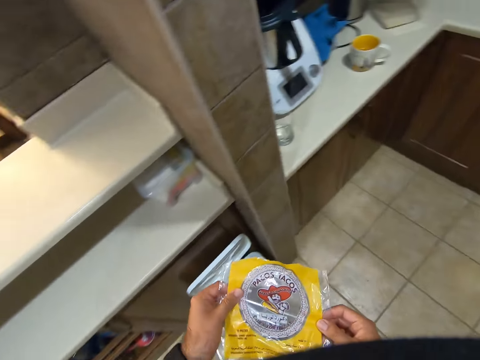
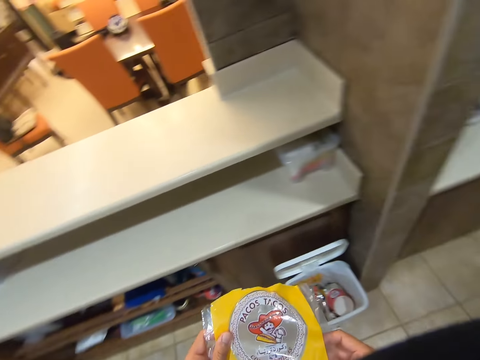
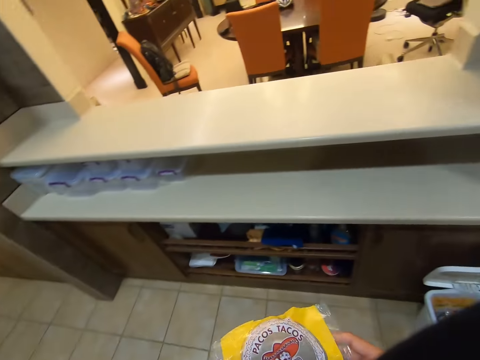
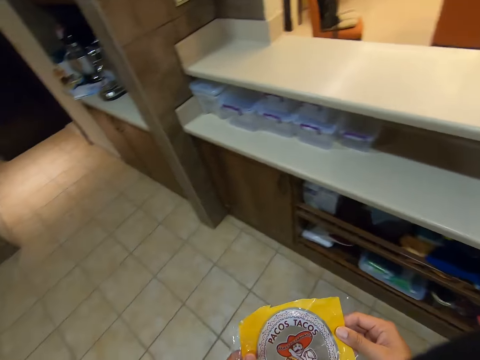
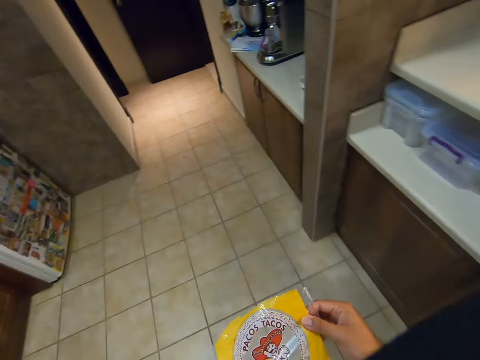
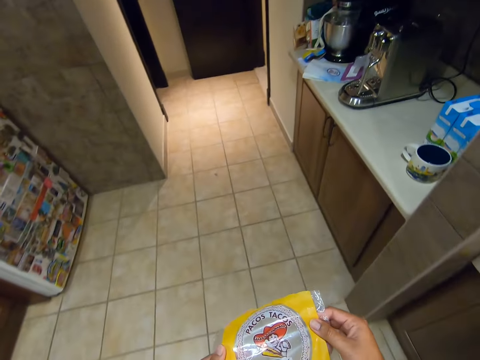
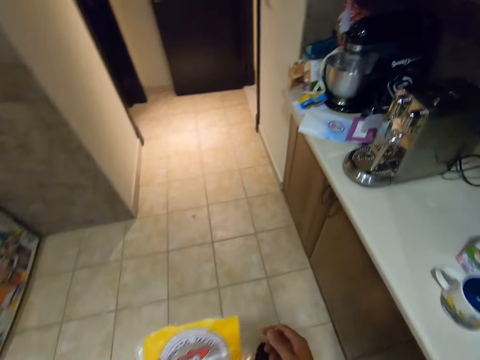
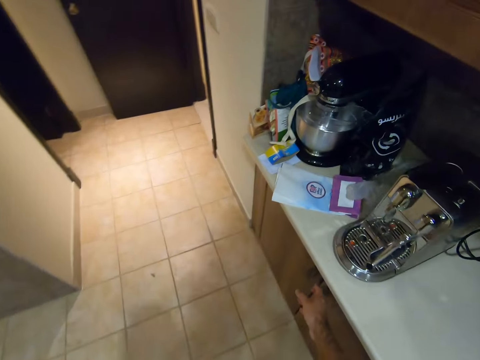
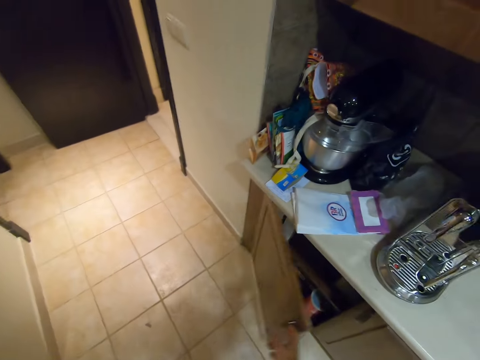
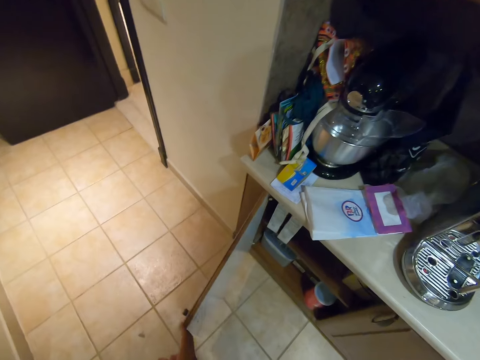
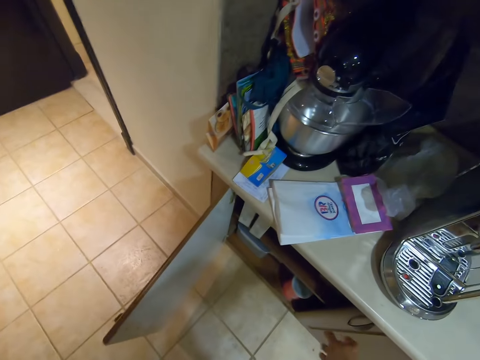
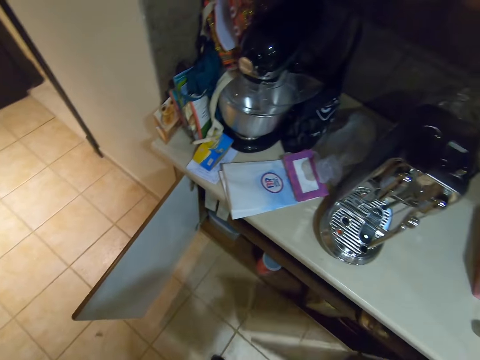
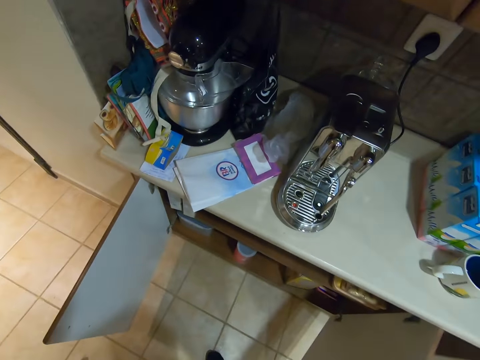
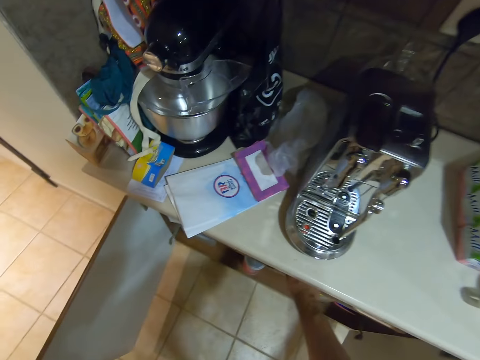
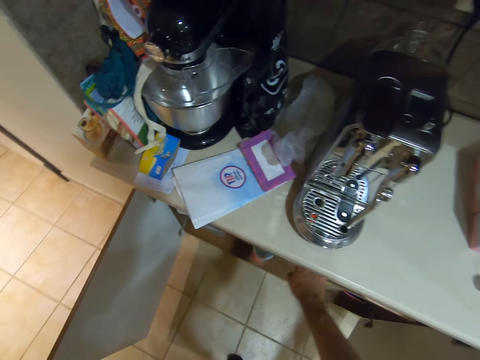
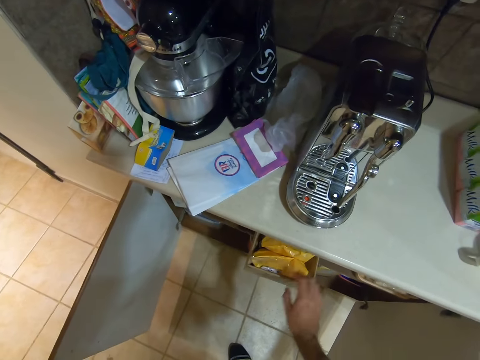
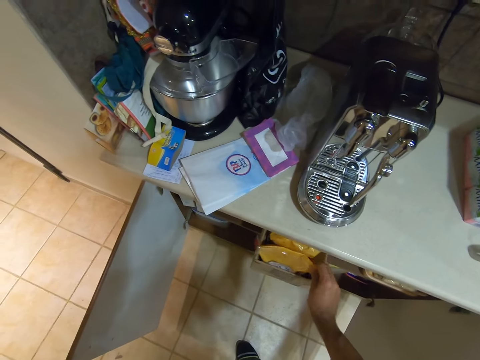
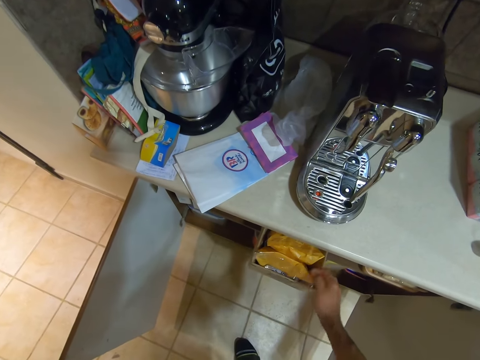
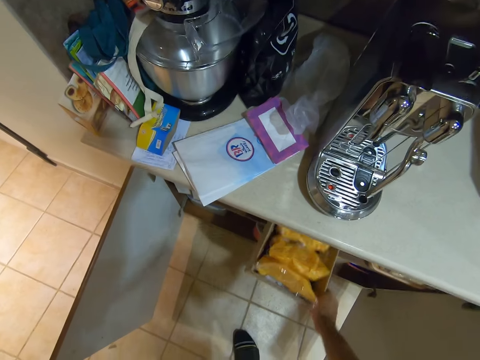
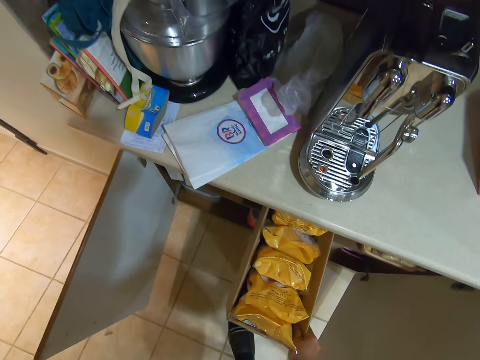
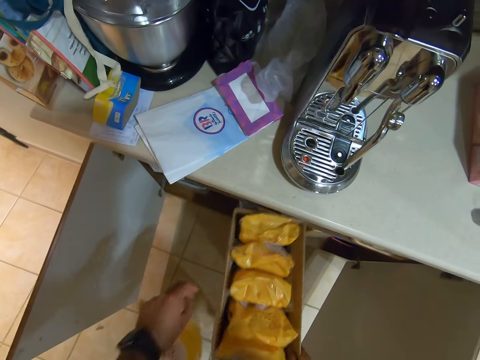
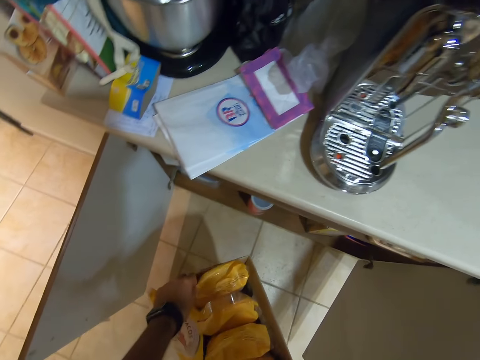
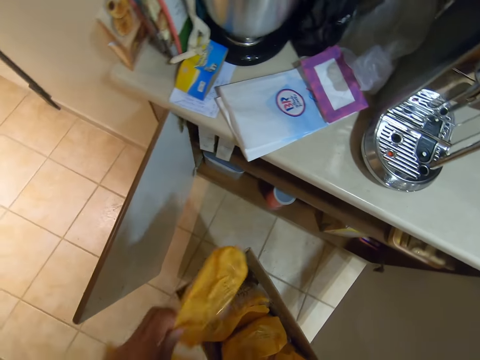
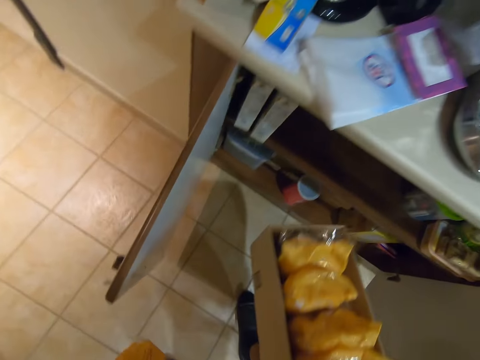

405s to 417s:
The camera wearer stares at the paper. They walk in the kitchen. They open the kitchen cabinet or drawer. They pull the box. They hold the carton box. They take the box.

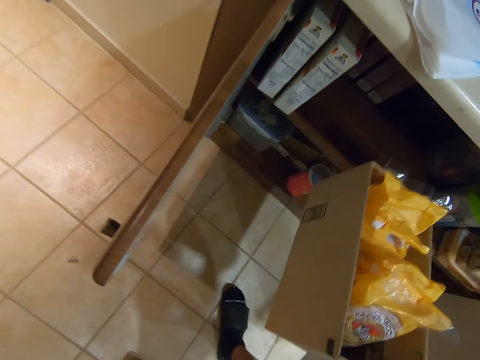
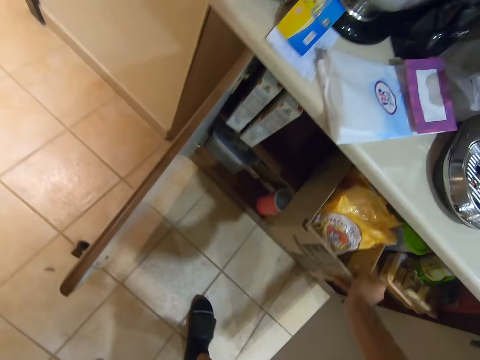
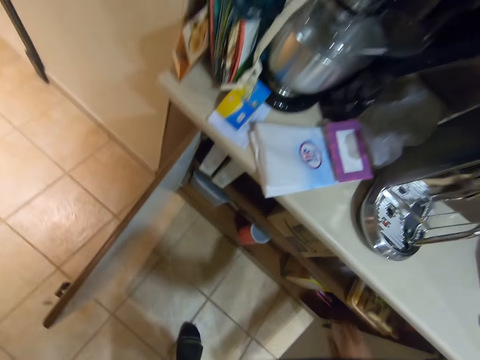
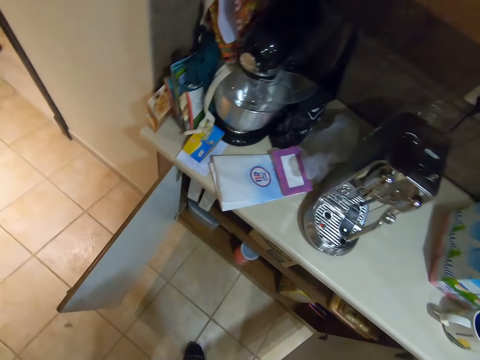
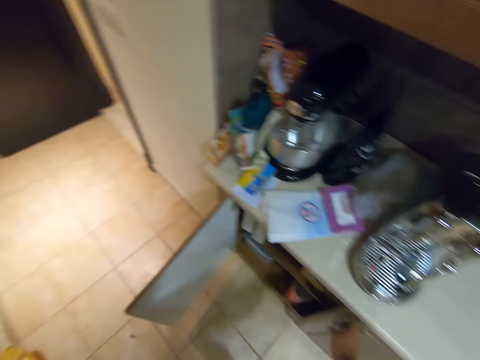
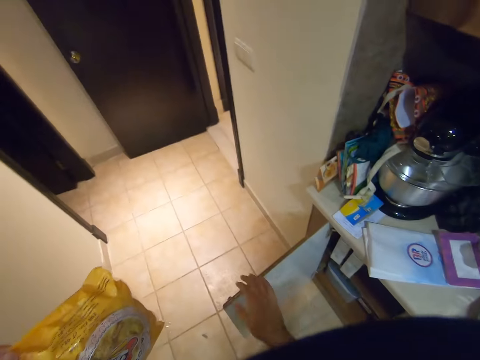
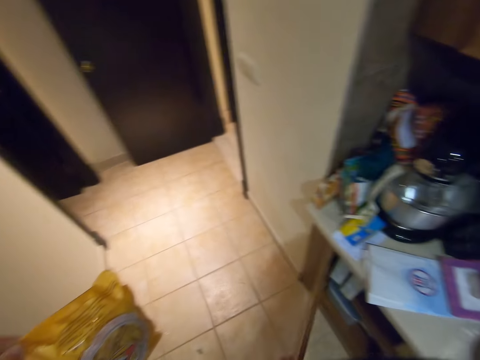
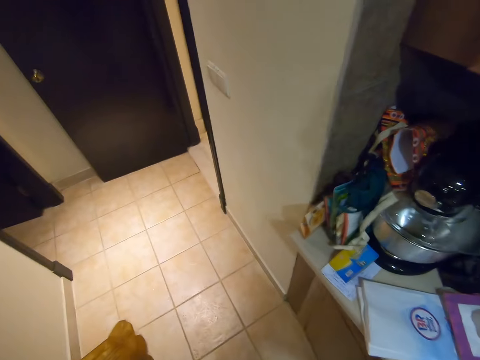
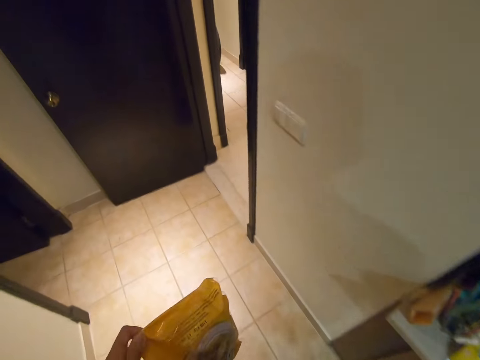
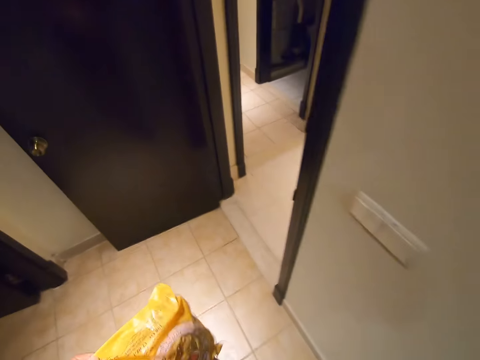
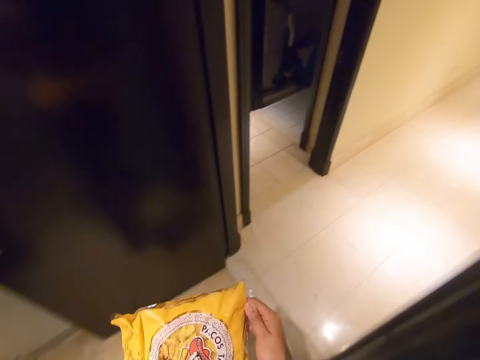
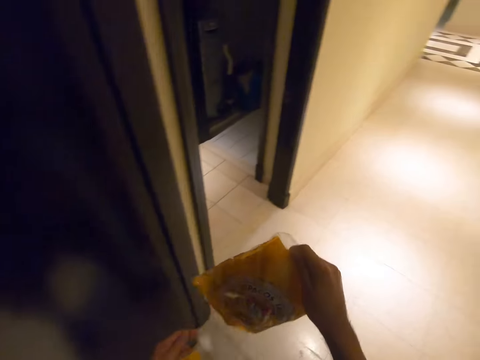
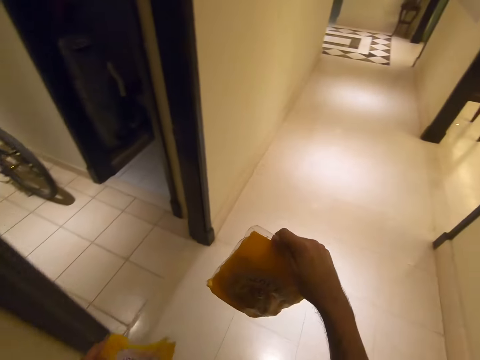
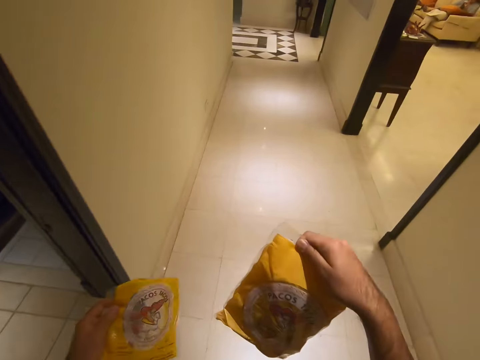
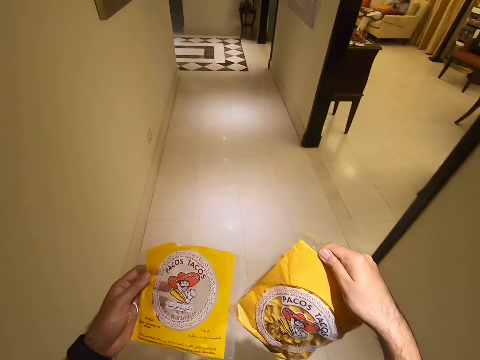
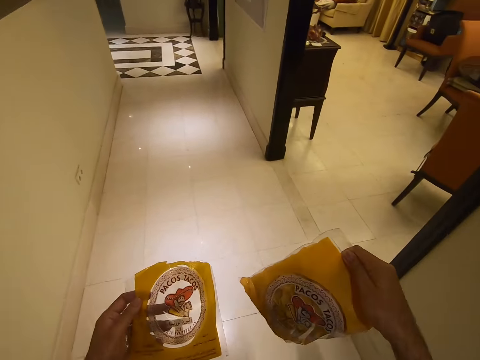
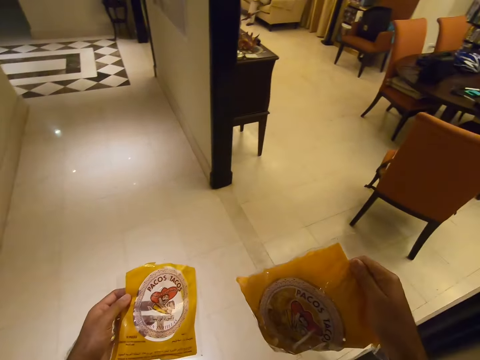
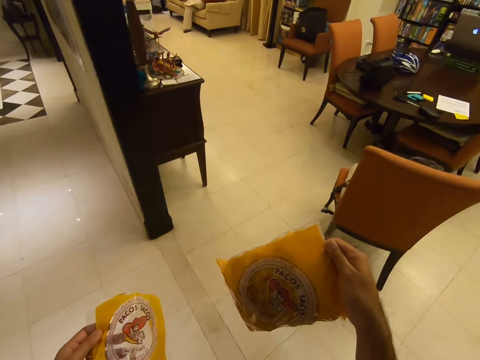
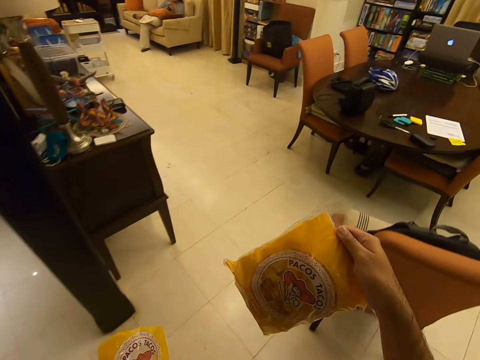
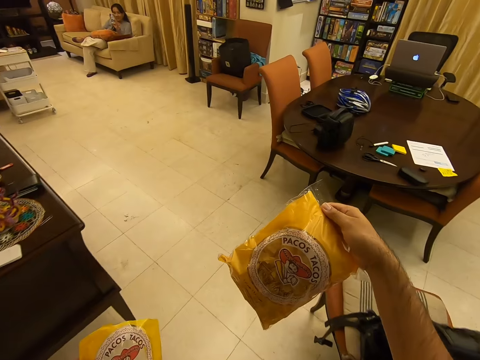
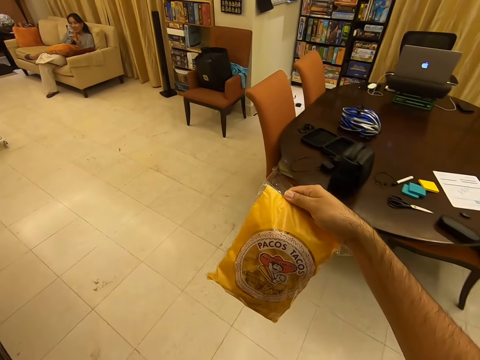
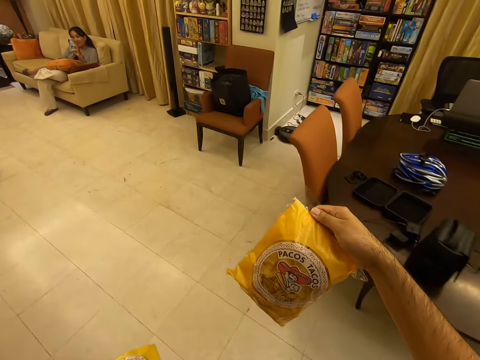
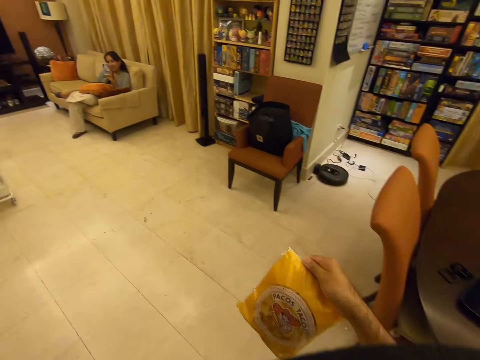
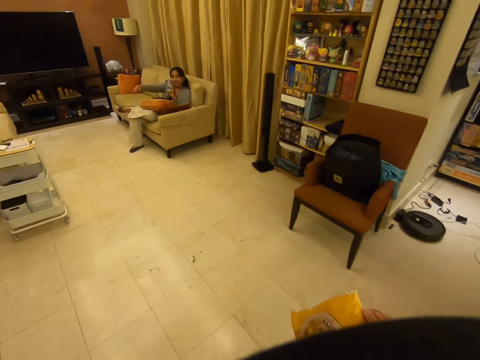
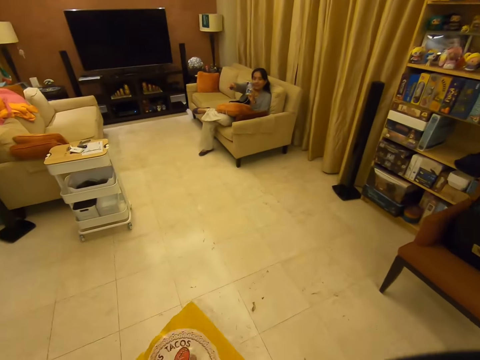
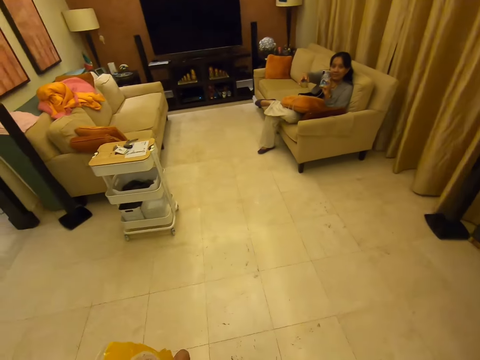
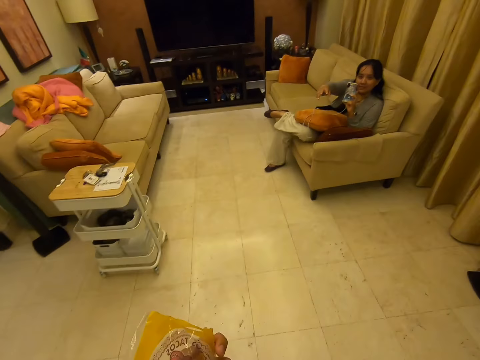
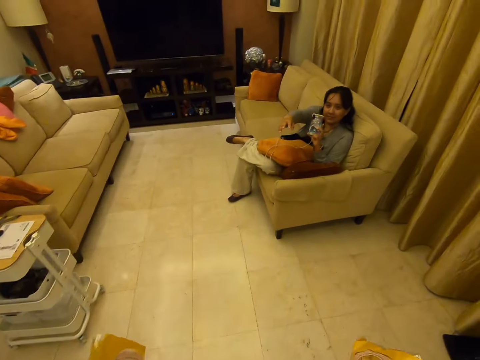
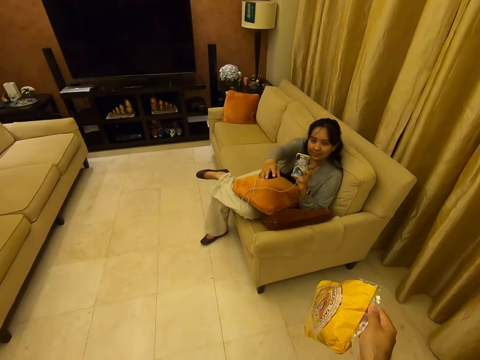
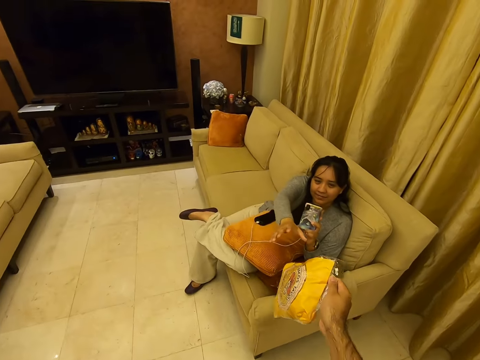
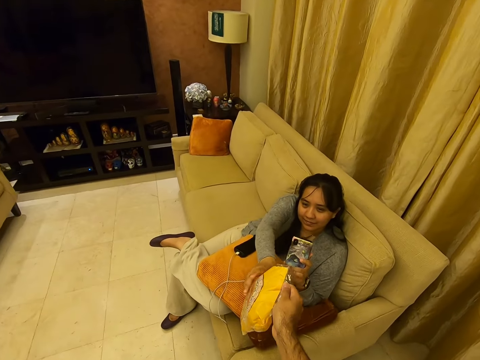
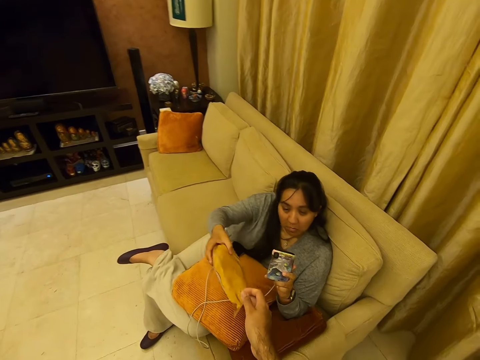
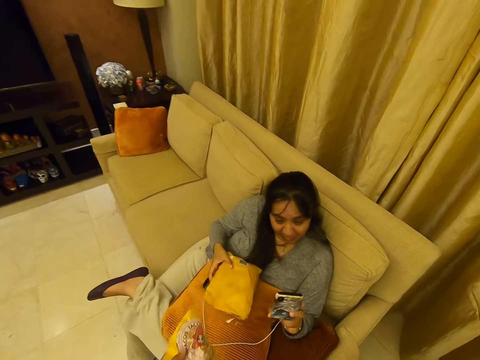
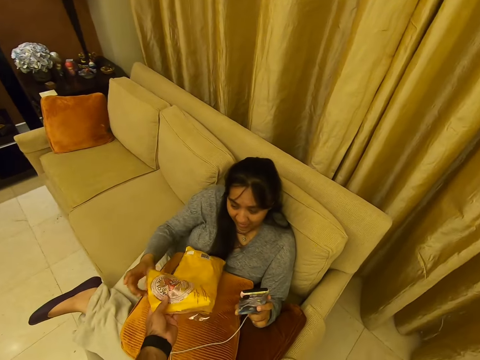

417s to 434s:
The camera wearer takes the Pacos Tacos. They put the carton box in the cabinet. They close the cabinet. They walk around the room. They give the Pacos Tacos to a woman.
